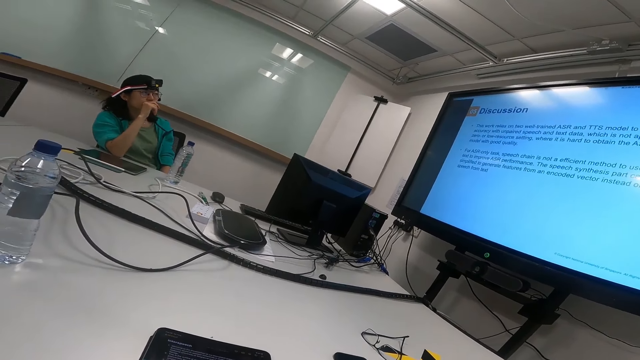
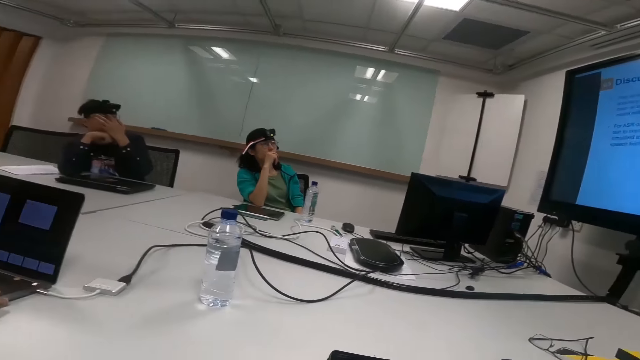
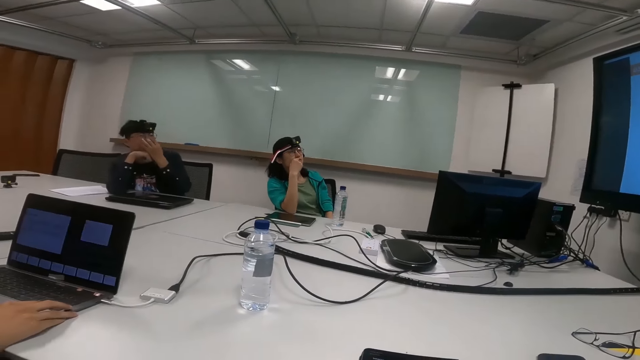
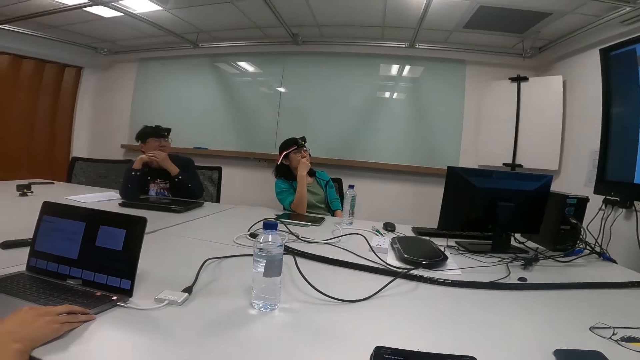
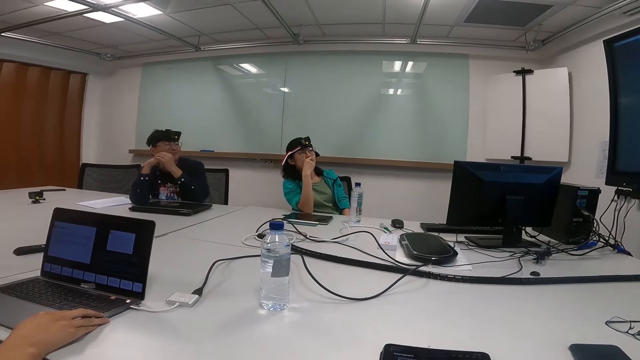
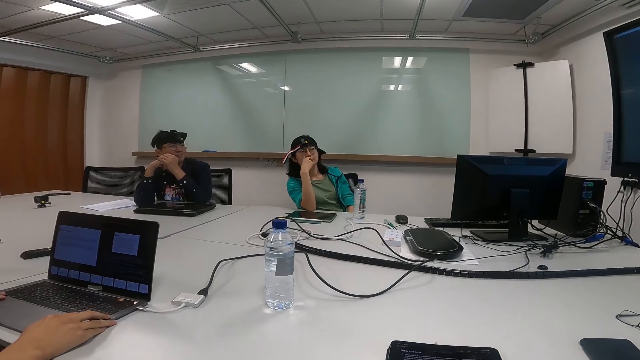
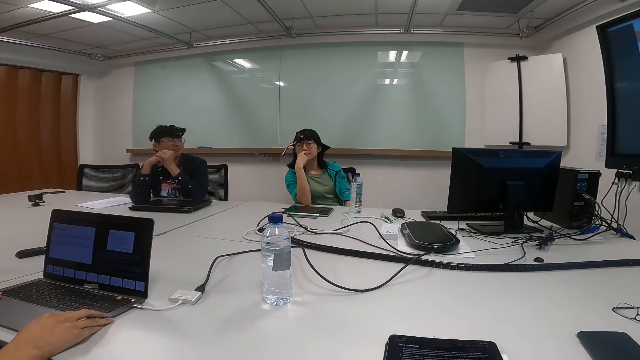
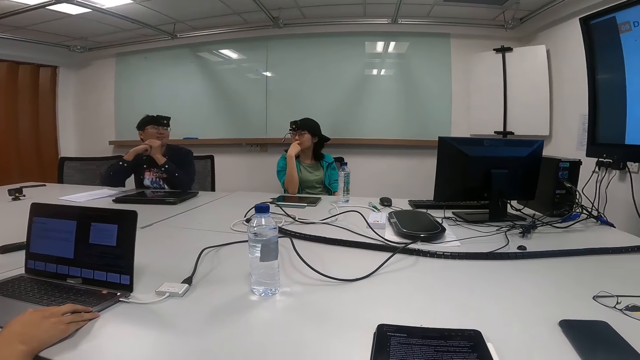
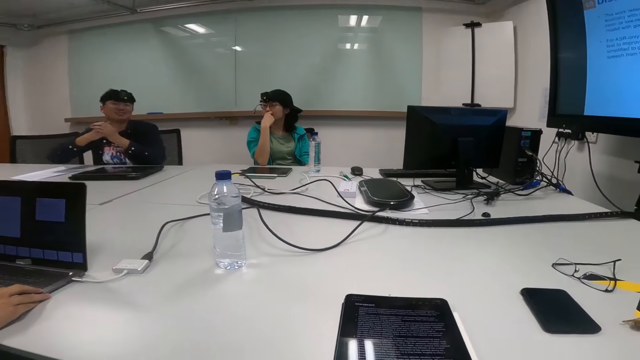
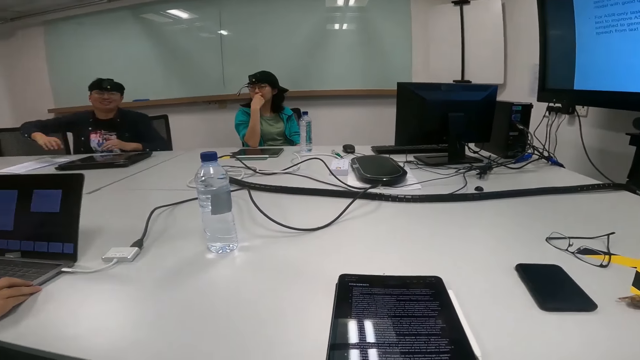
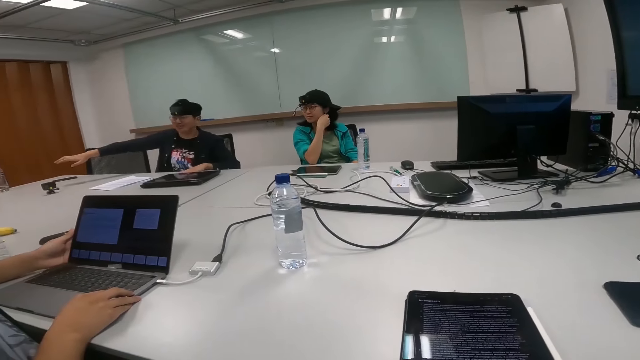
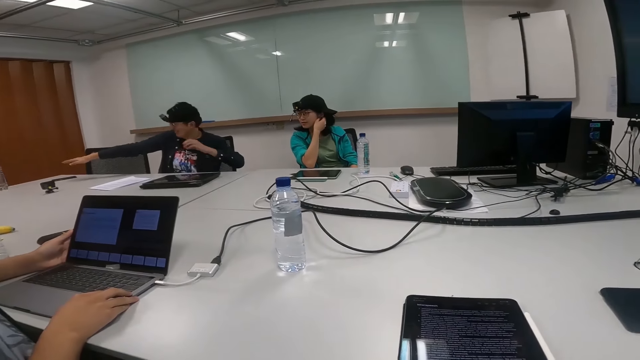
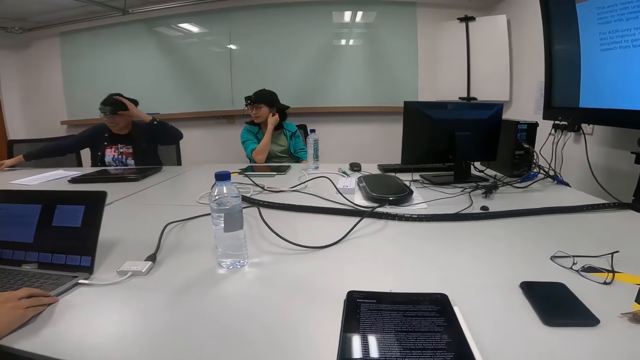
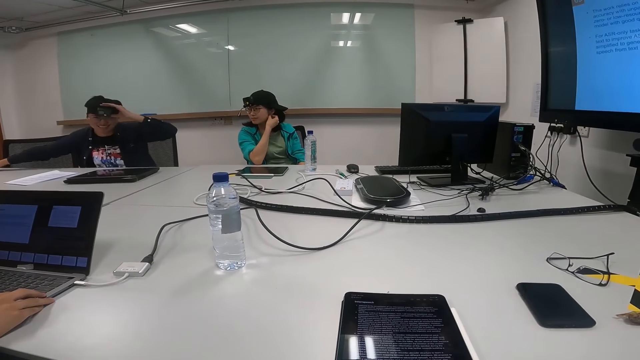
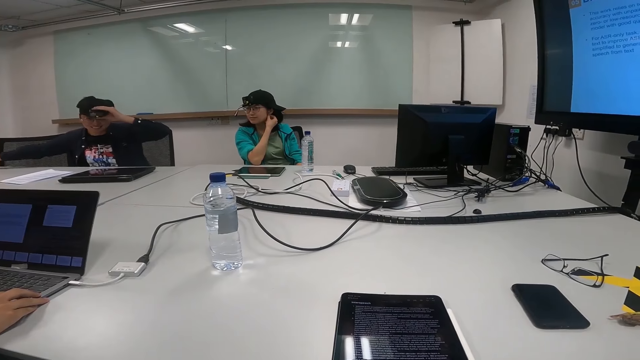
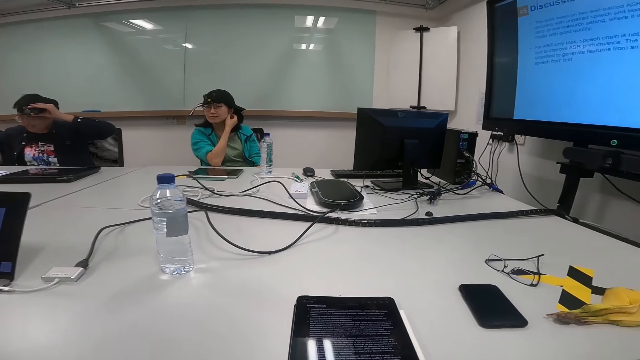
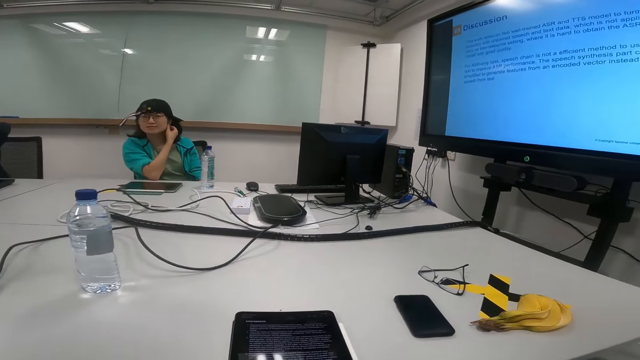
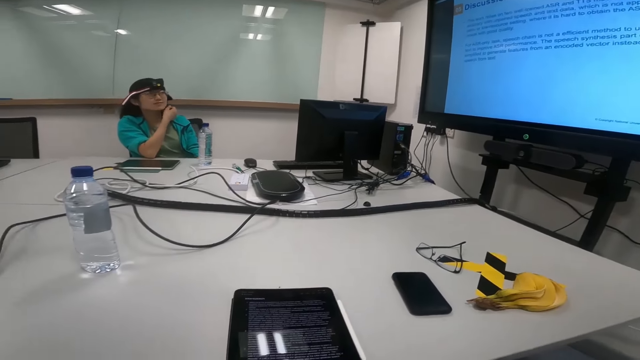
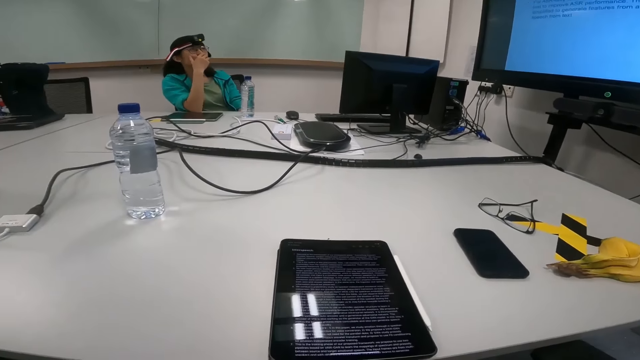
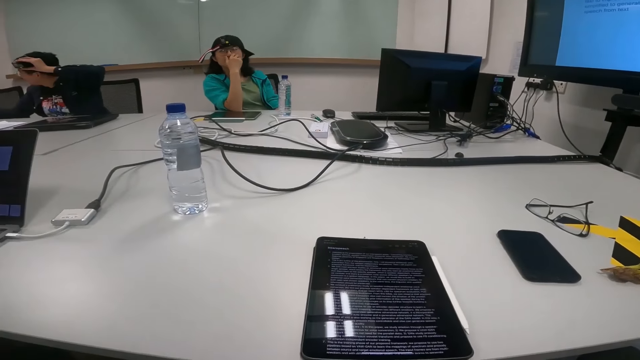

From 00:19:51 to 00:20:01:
The camera wearer turns around. A man stares at the screen. The camera wearer looks at another man. They turn around. A third man talks. The first man looks at the third man. The second man straightens the hand. The third man holds a camera on the head. The camera wearer turns around. The first man stares at the screen. The camera wearer reads on the tablet.

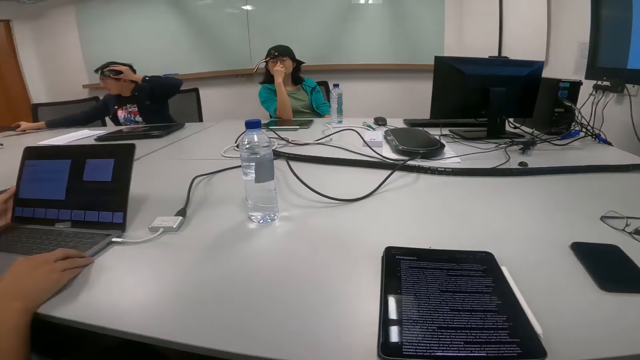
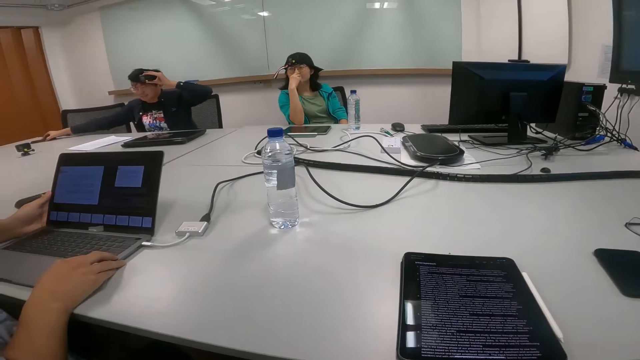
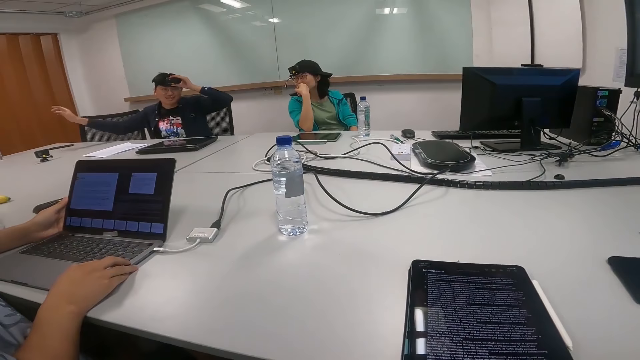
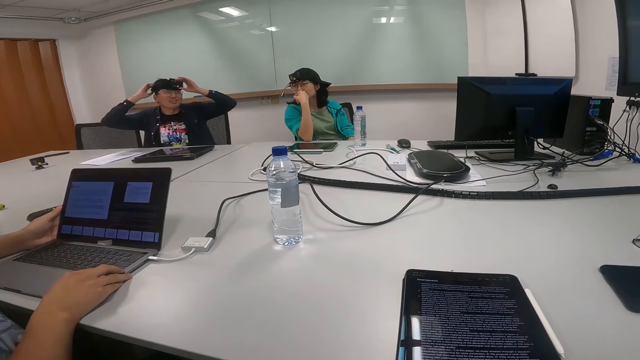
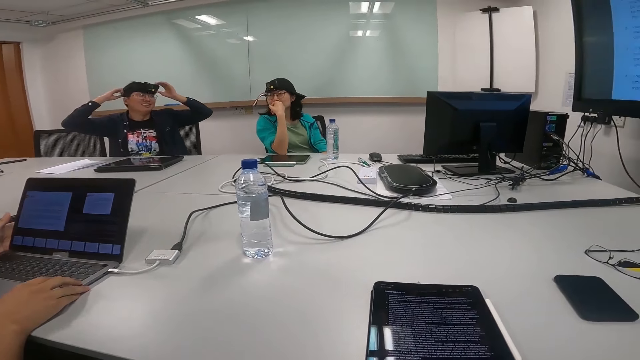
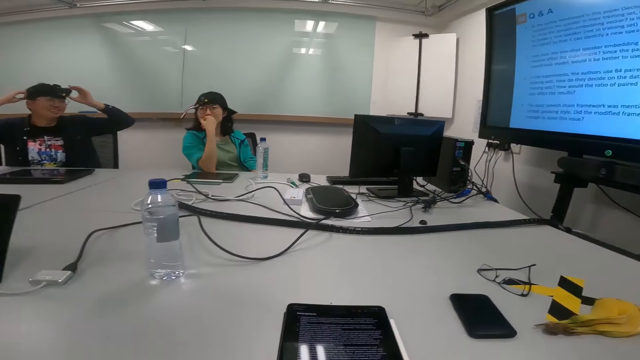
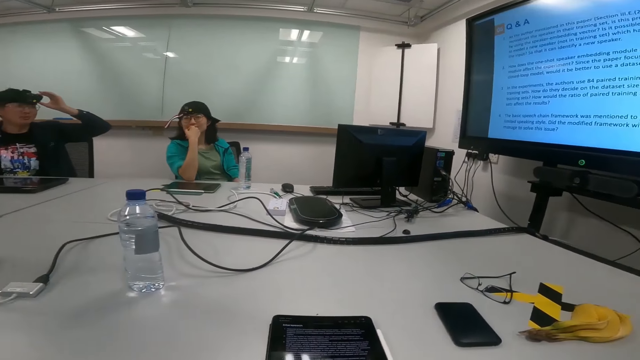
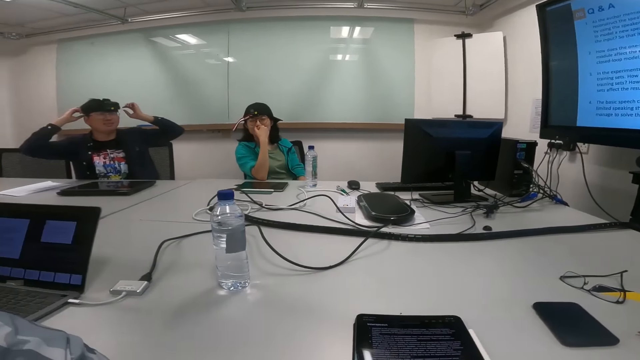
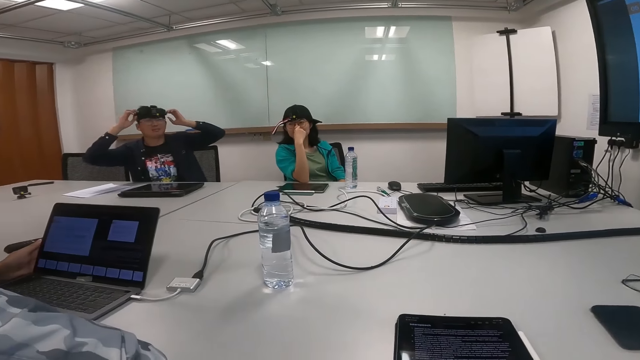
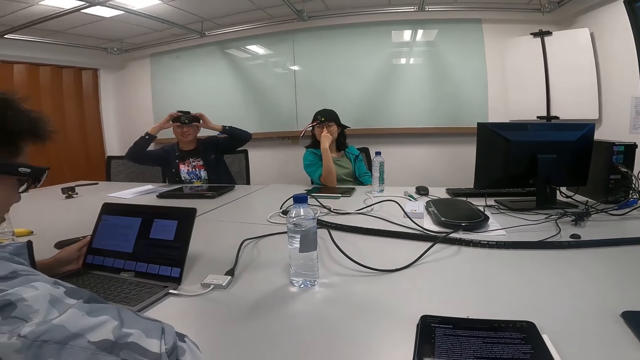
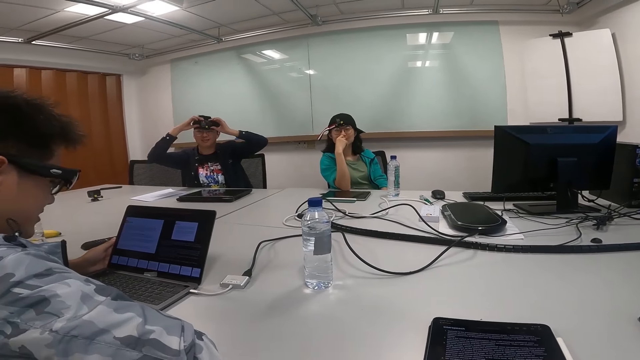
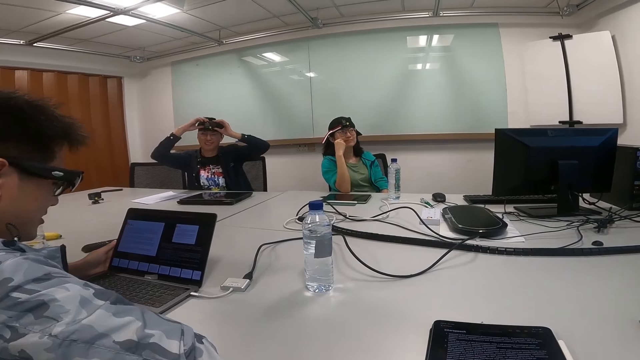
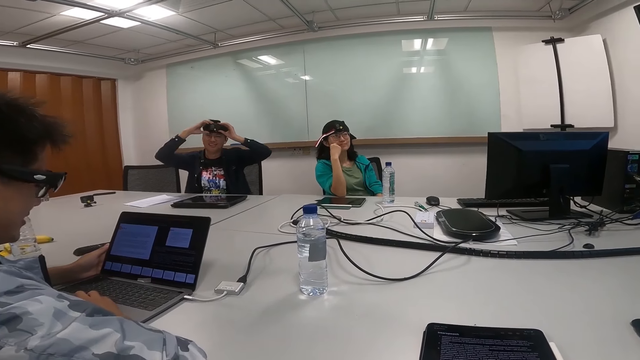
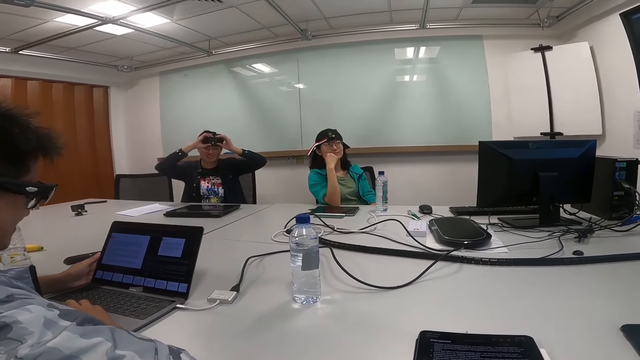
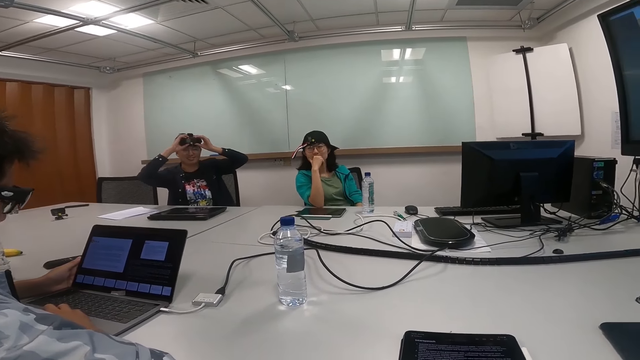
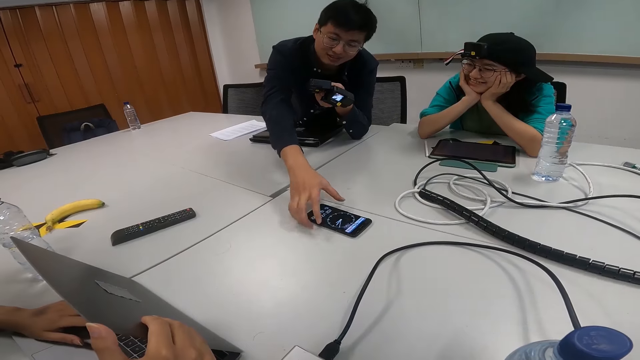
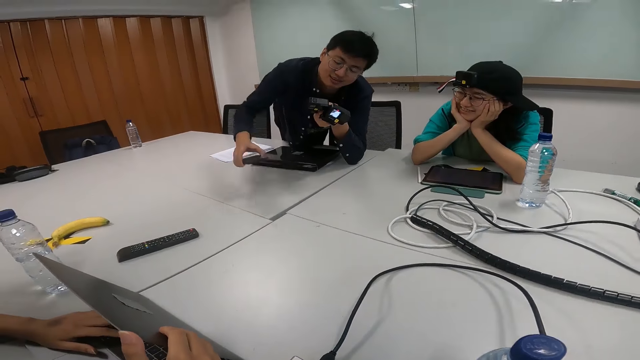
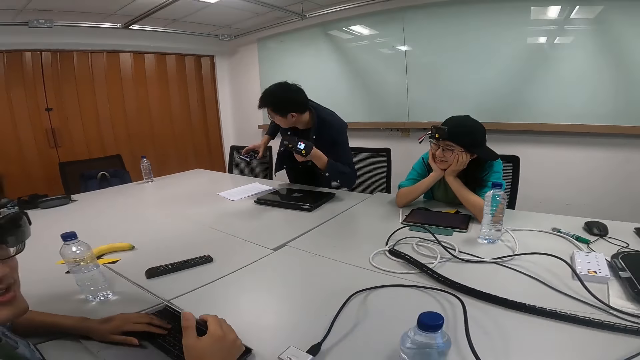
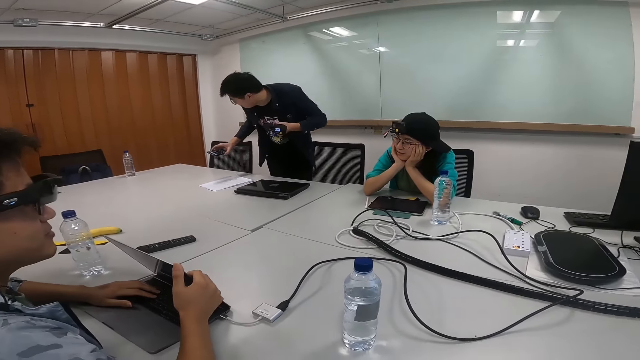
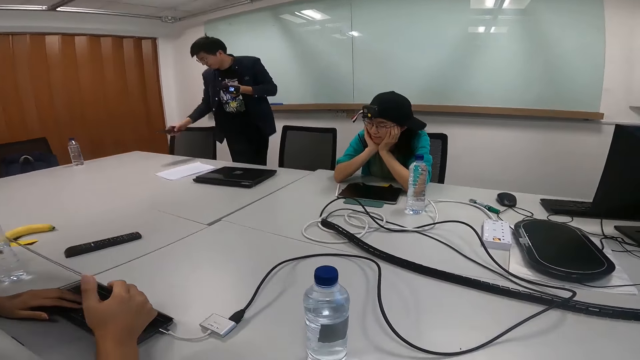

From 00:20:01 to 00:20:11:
The camera wearer turns around. A man holds a phone on the table. The man puts the phone on the table. Another man holds a laptop. The first man holds a camera on the head. The first man talks to a third man. The camera wearer turns around. The first man turns to the side. The camera wearer turns around. The third man stares at the screen. The camera wearer looks at the laptop. They turn around. The first man holds the camera on the head. The third man leans to the table. The first man picks up the phone on the table. The first man holds the camera and holds the phone.
